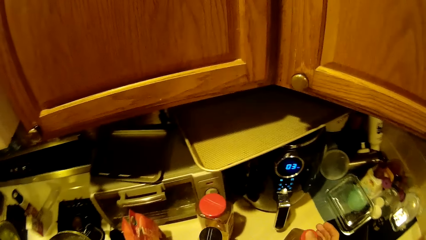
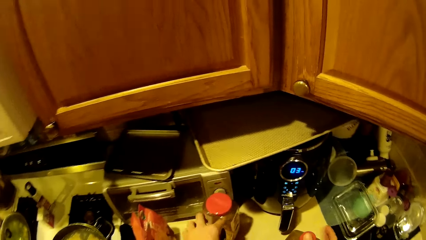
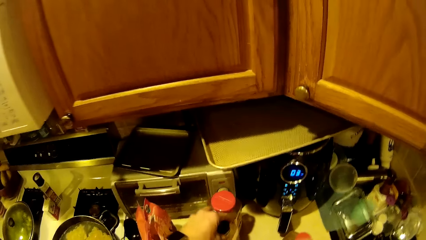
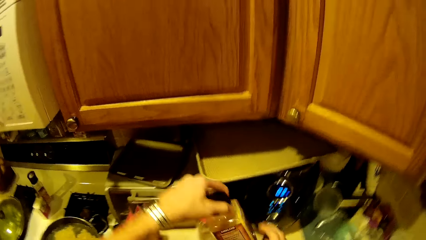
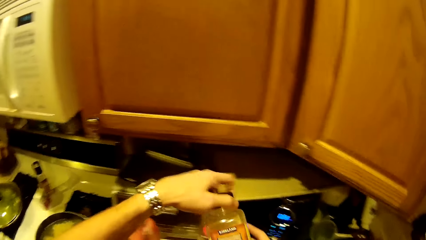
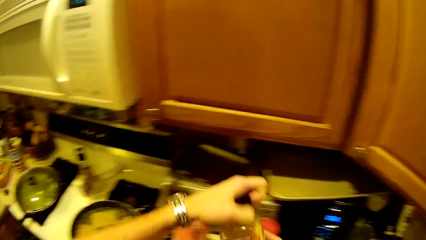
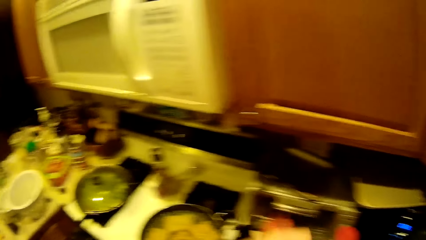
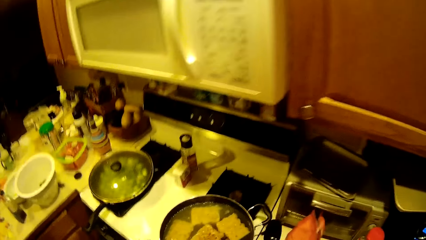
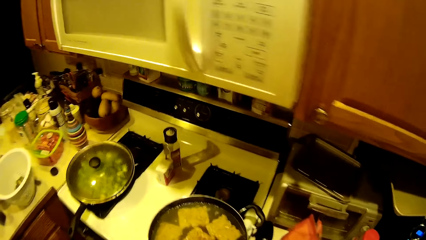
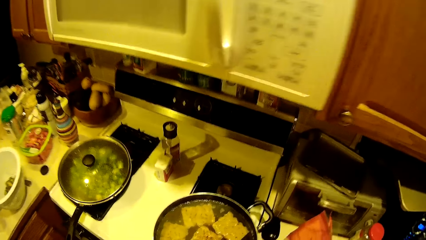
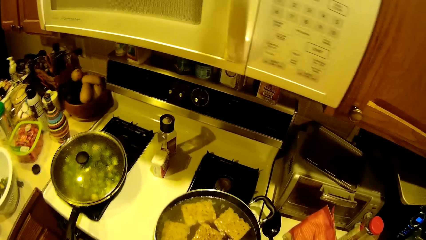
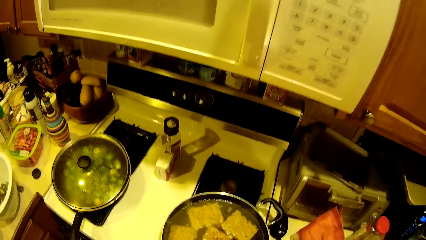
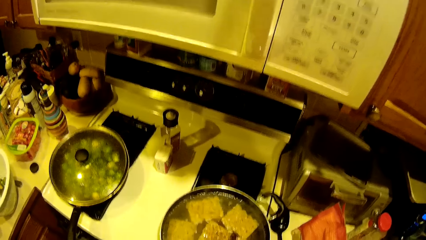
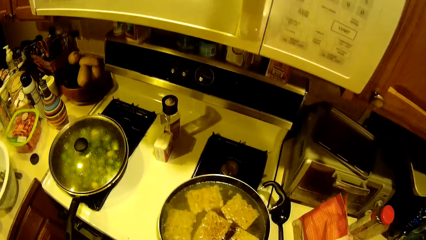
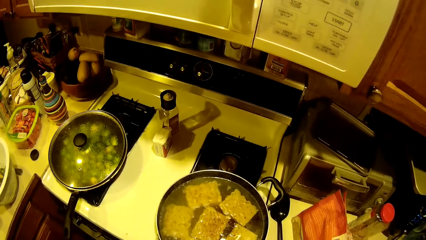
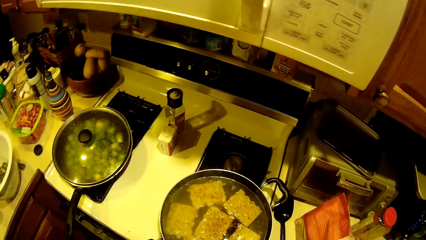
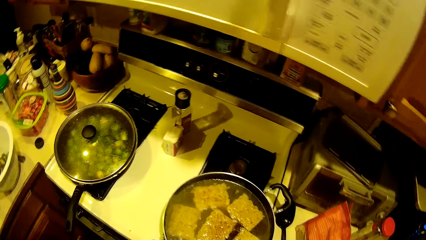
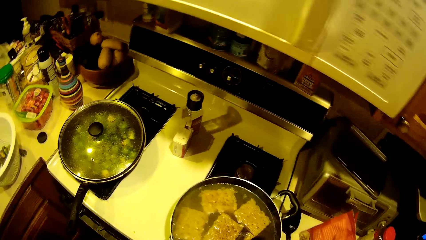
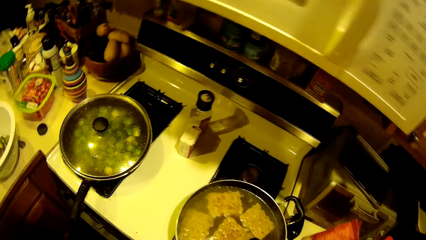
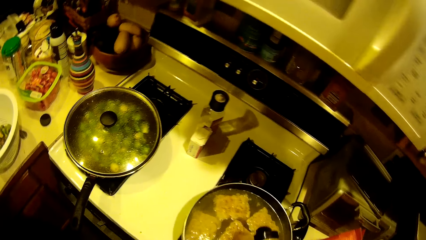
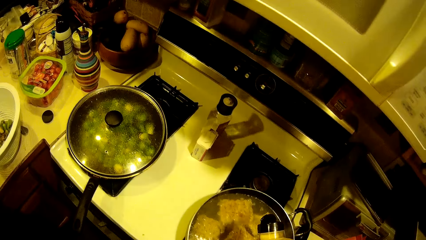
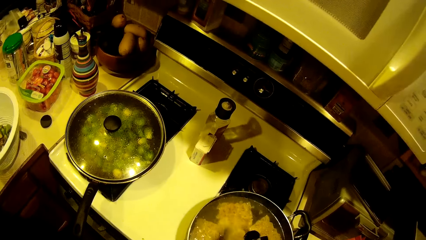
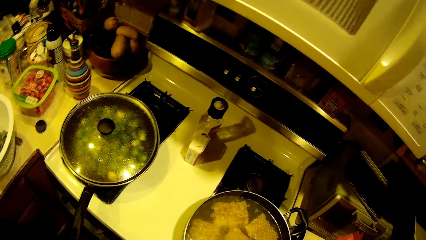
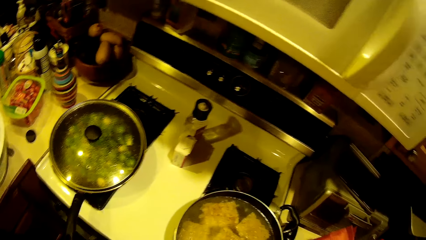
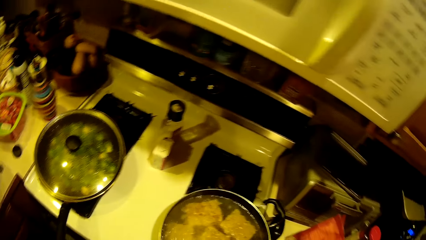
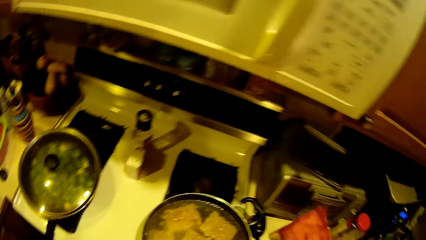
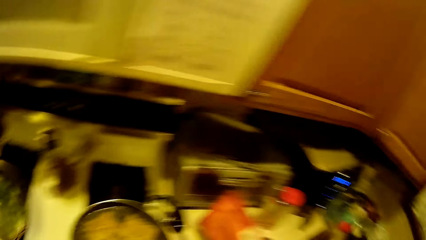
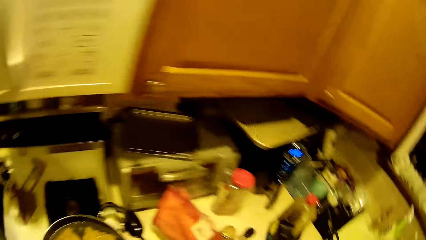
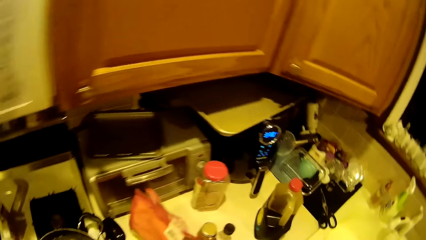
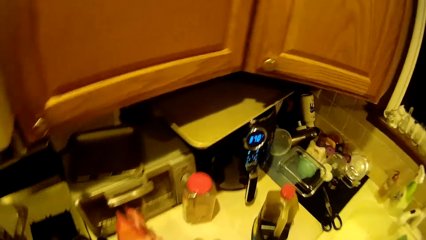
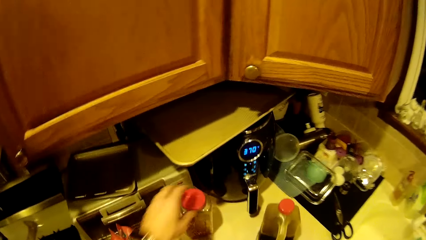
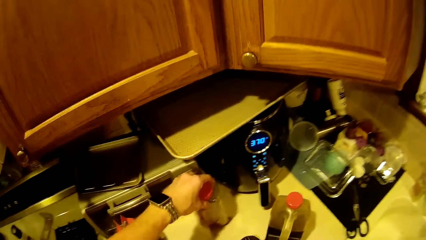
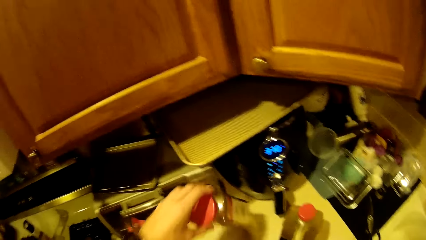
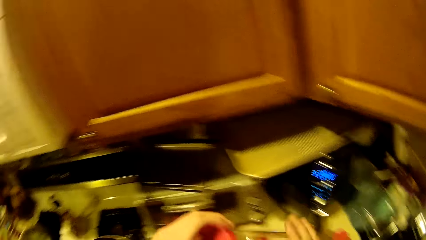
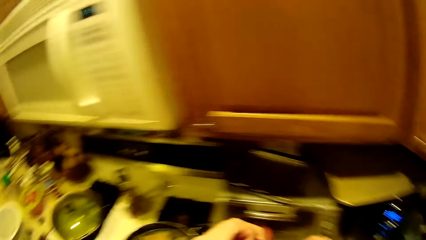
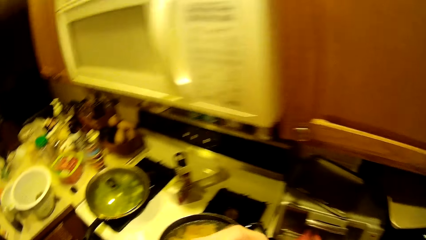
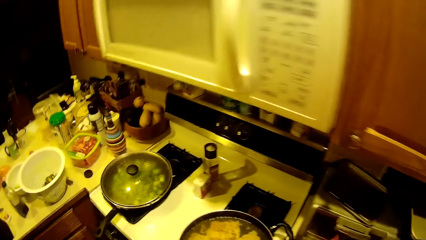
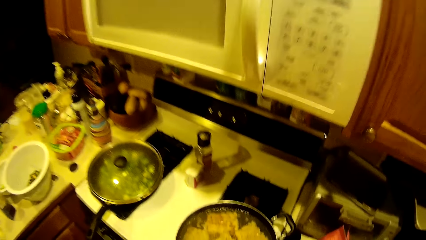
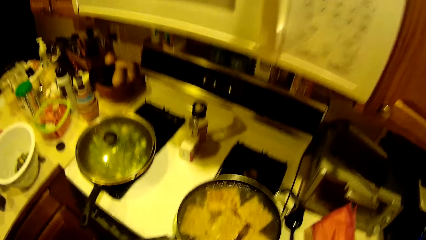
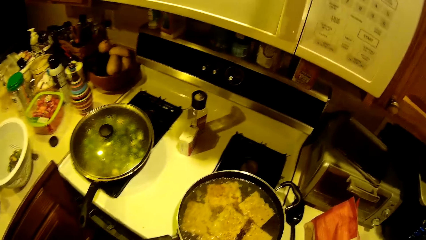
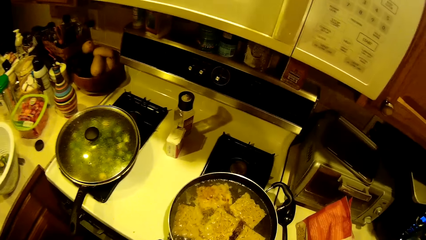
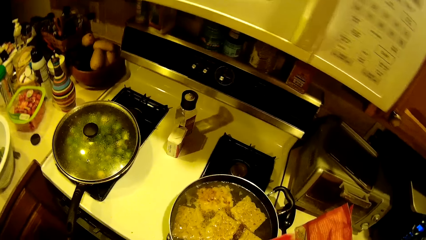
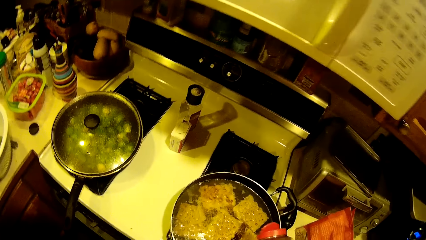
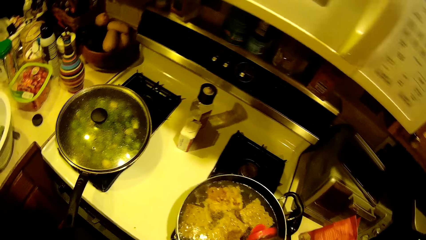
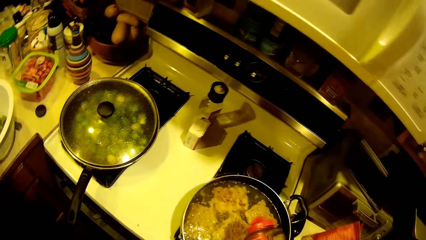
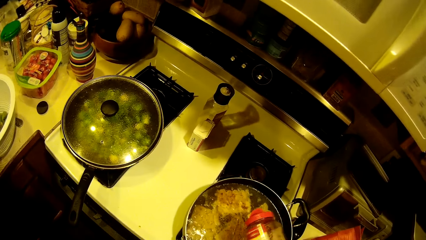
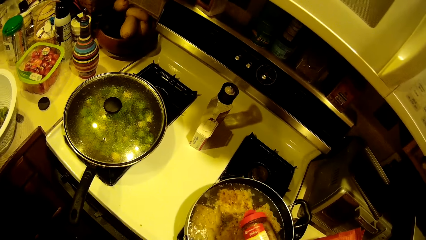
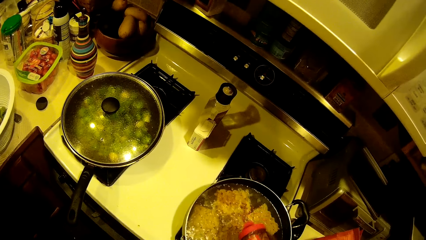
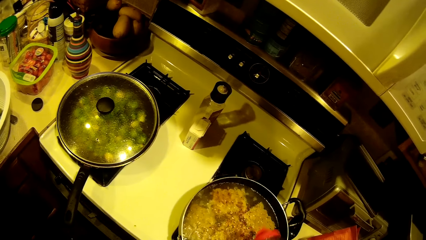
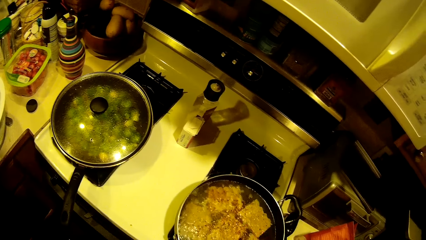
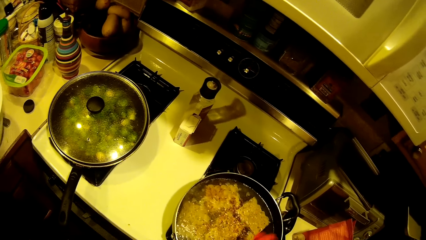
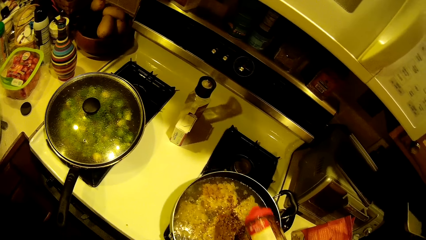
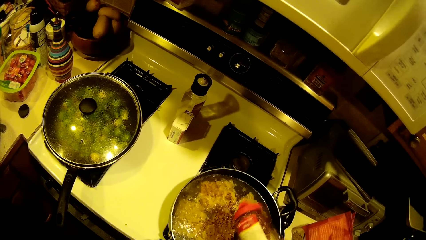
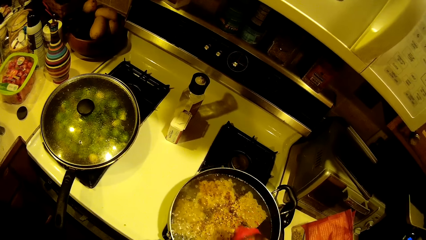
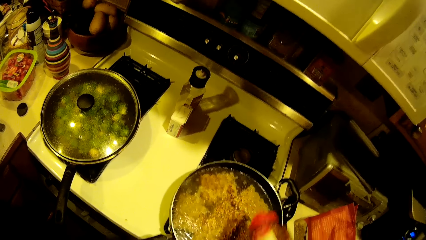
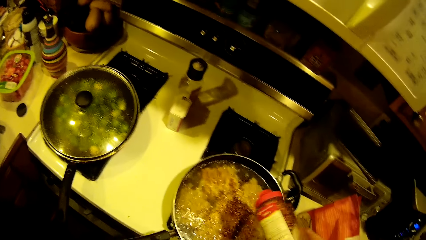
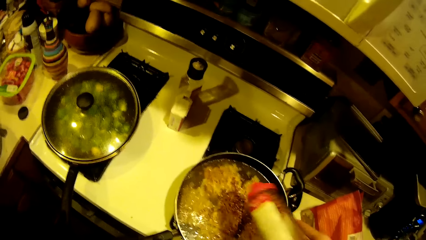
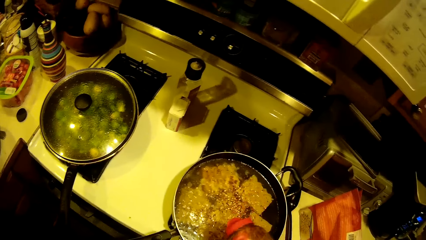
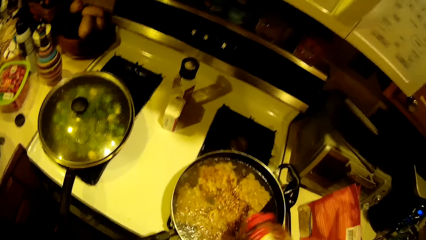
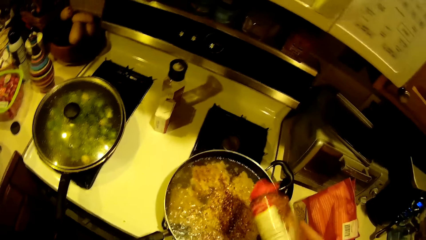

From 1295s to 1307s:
The camera wearer takes another bottle of soy sauce from the worktop with the right hand. They apply seasoning on the noodles in the fry pan. They take another container or pepper from the worktop. They apply seasoning on the noodles in the fry pan.

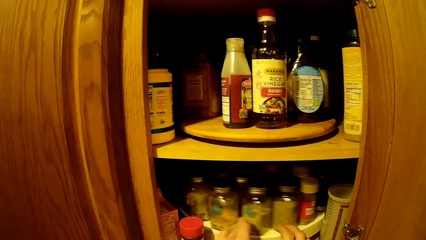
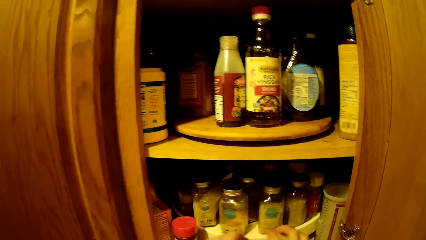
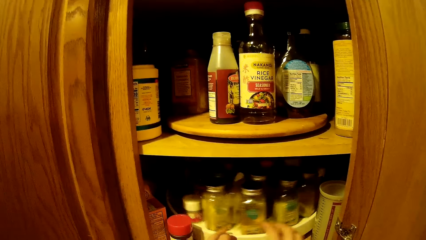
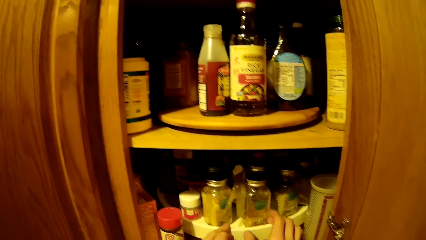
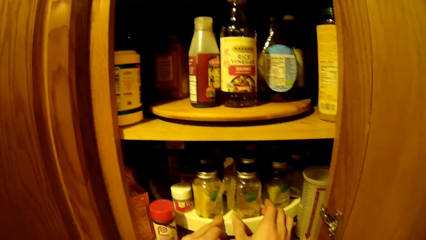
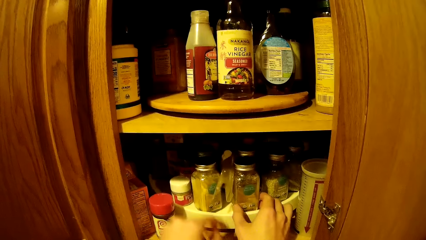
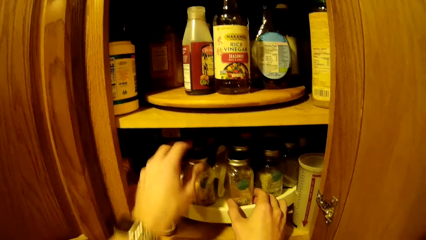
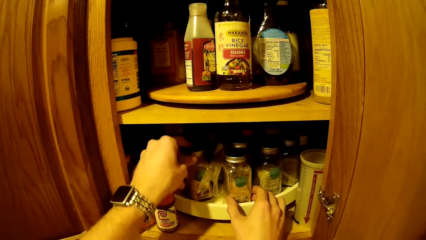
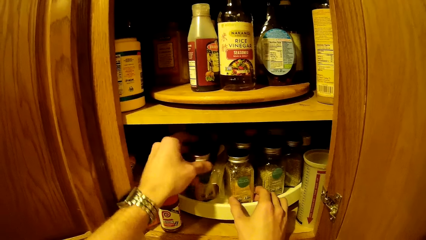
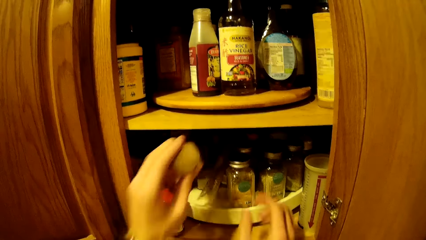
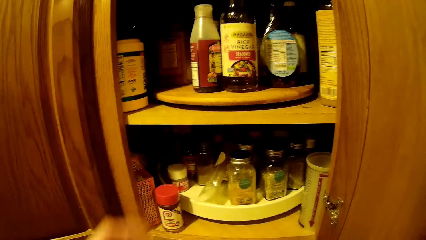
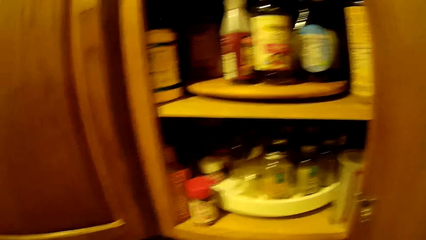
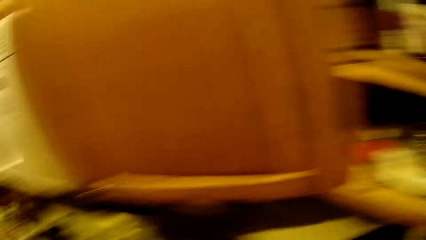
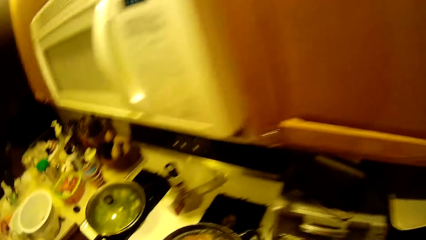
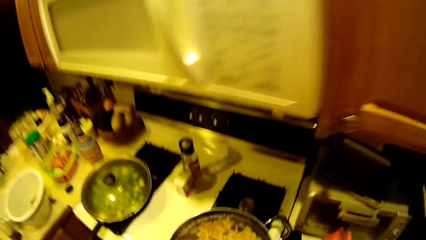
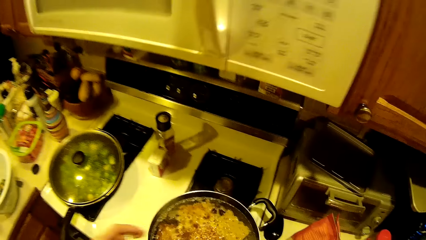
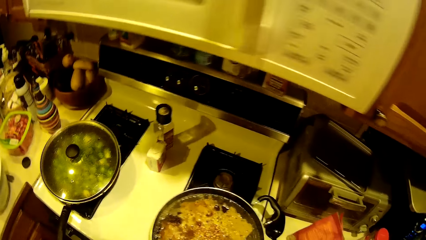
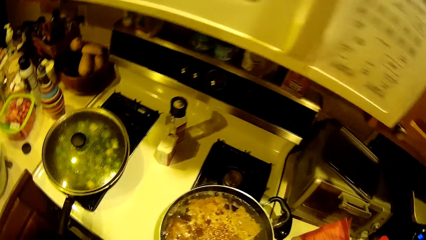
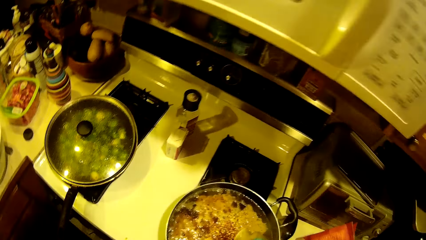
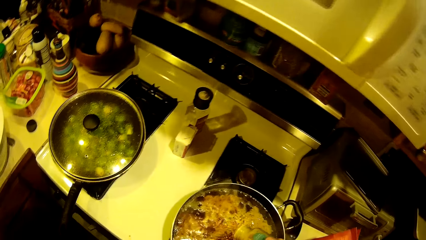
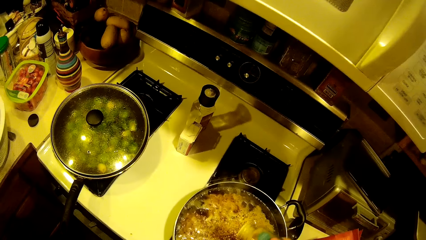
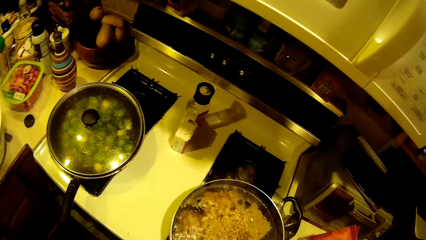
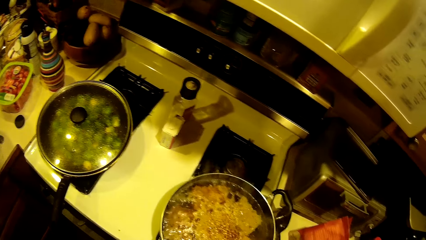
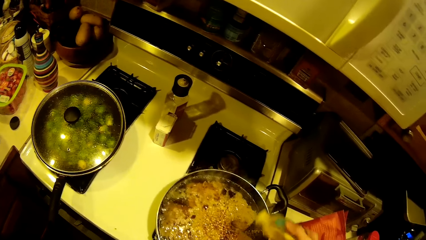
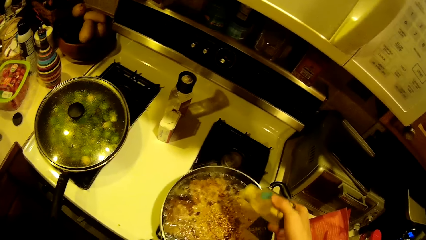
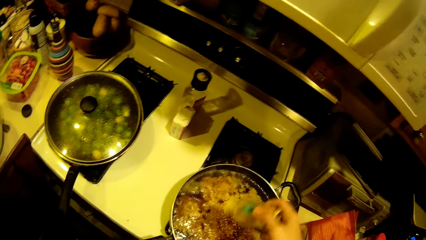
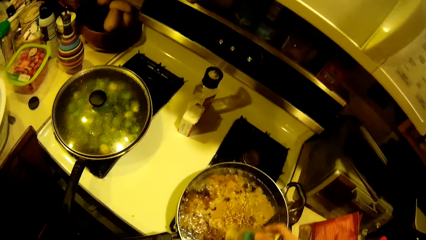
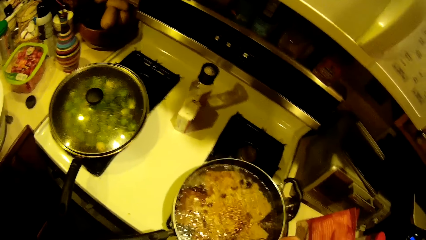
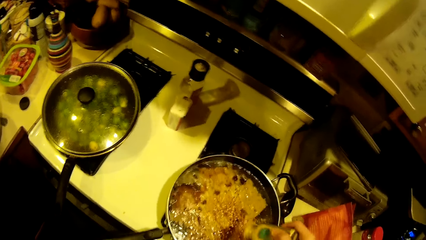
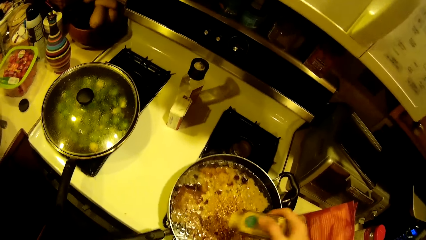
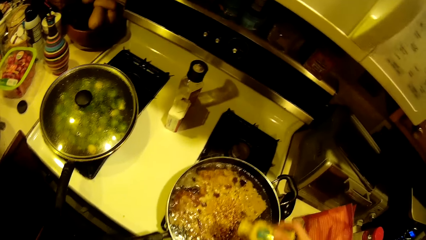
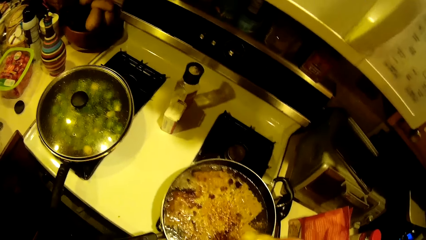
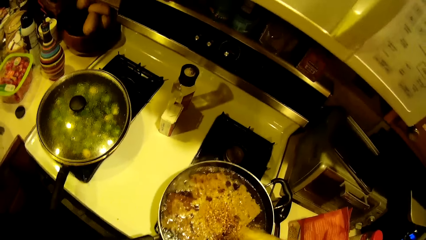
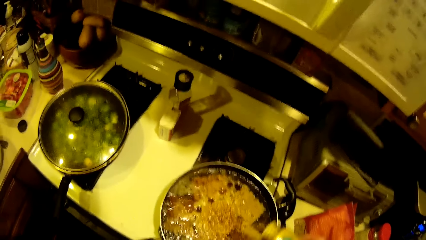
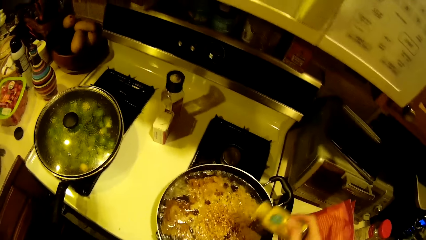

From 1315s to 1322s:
The camera wearer takes a bottle from the tray. They sprinkle seasoning in the noodles.
